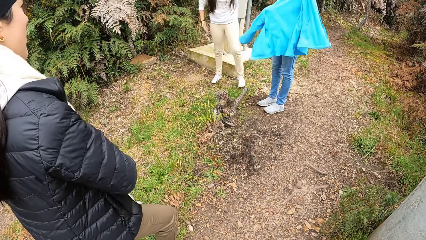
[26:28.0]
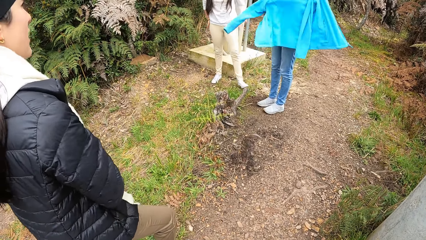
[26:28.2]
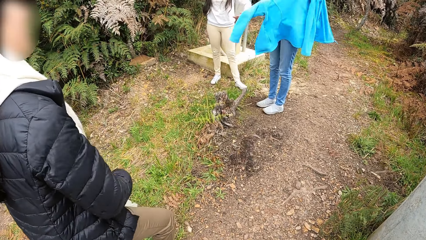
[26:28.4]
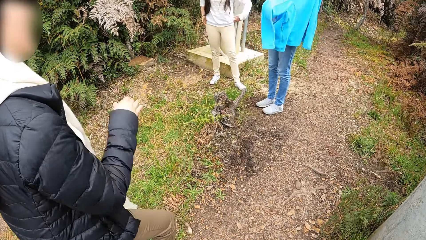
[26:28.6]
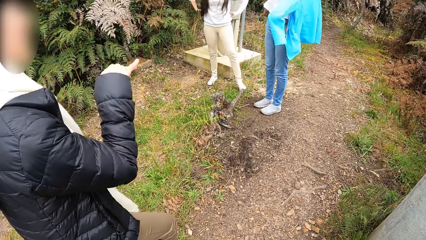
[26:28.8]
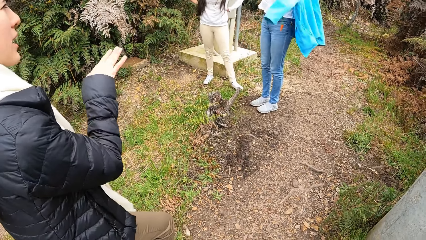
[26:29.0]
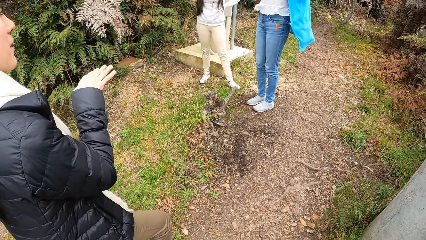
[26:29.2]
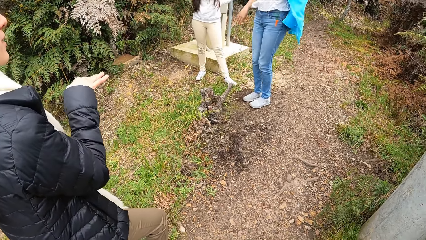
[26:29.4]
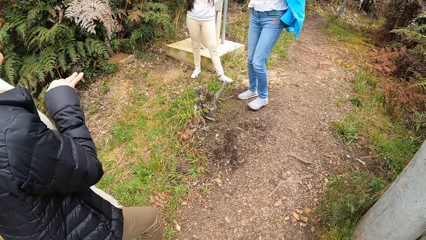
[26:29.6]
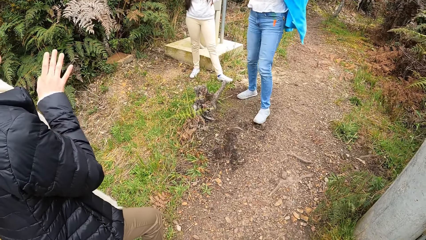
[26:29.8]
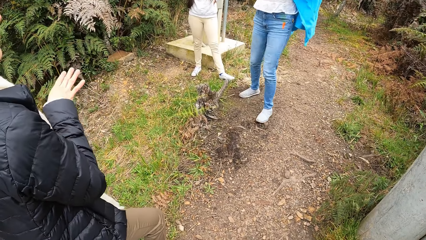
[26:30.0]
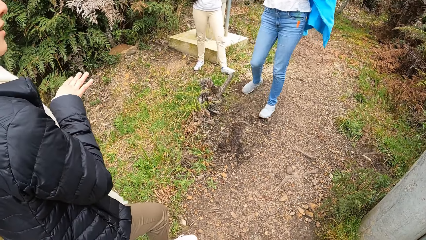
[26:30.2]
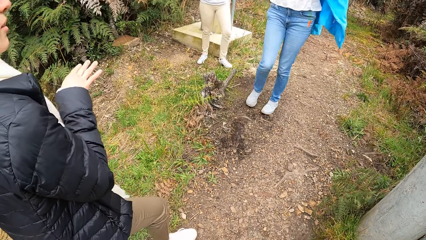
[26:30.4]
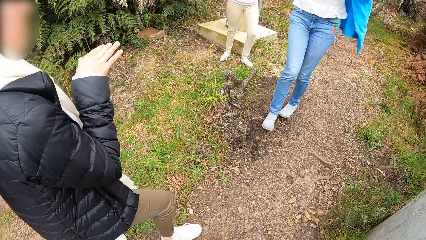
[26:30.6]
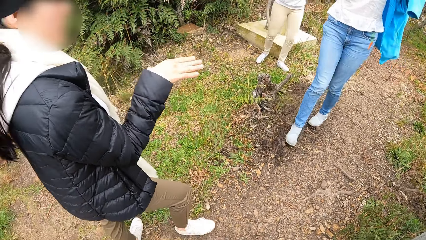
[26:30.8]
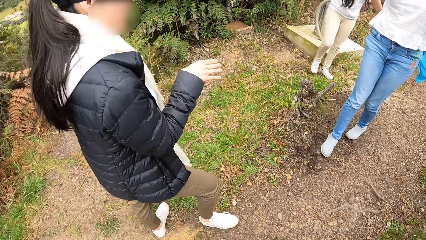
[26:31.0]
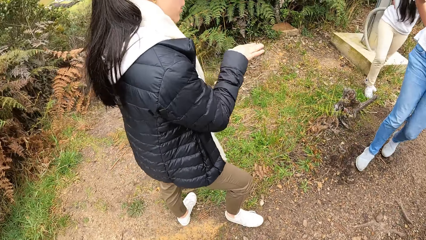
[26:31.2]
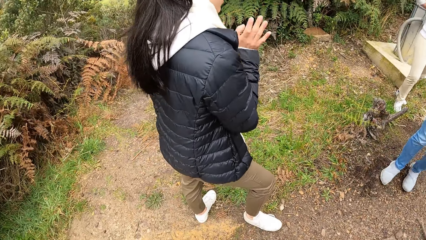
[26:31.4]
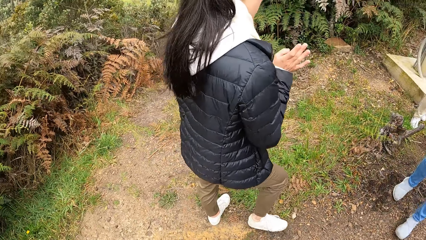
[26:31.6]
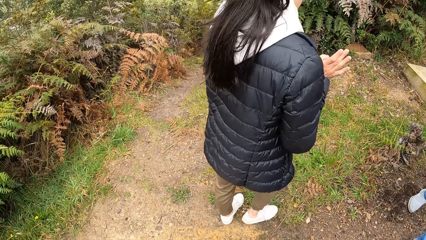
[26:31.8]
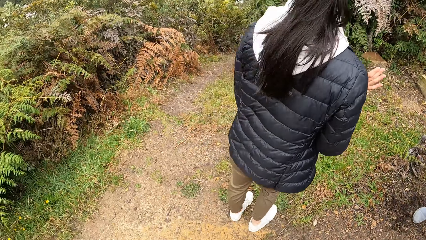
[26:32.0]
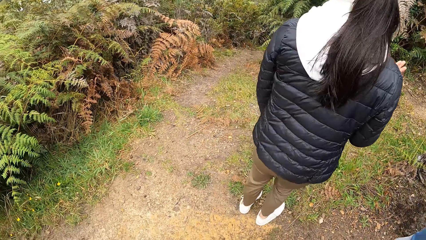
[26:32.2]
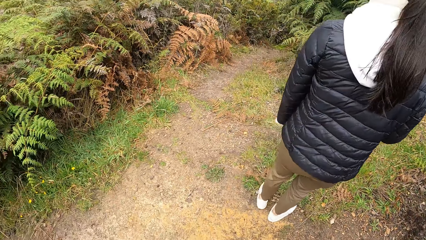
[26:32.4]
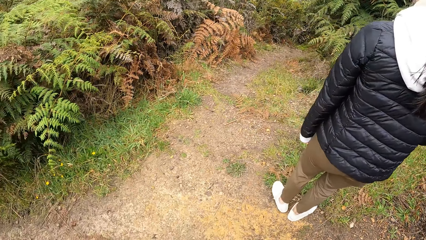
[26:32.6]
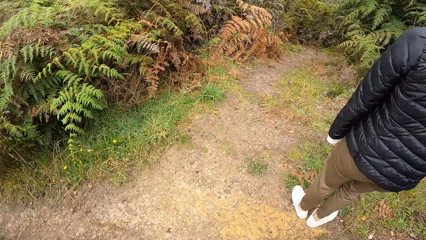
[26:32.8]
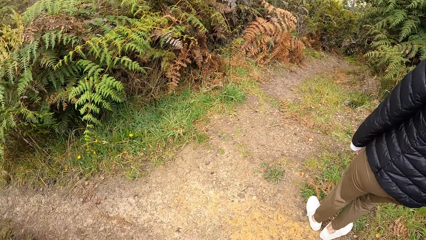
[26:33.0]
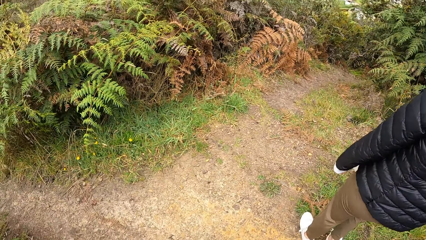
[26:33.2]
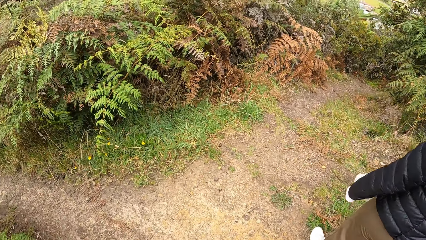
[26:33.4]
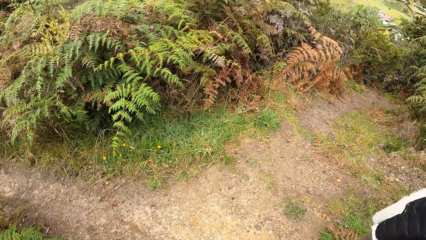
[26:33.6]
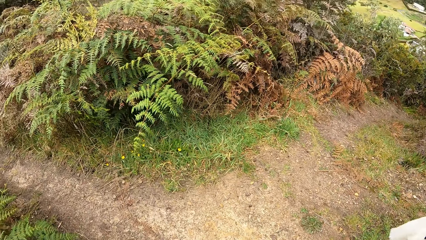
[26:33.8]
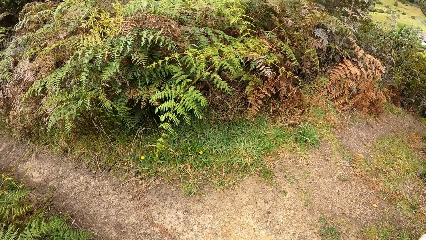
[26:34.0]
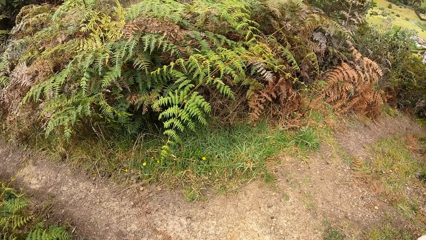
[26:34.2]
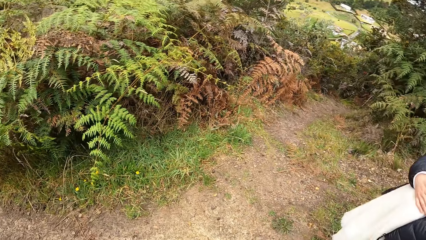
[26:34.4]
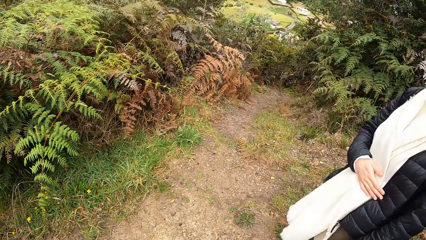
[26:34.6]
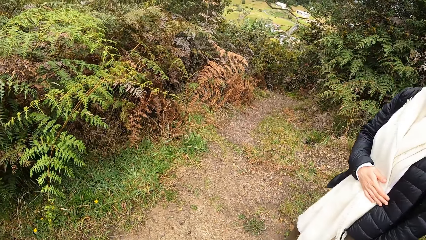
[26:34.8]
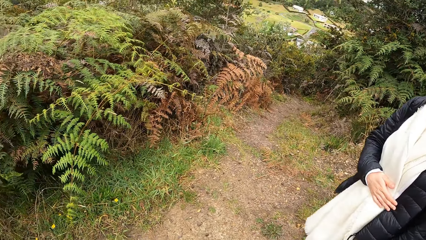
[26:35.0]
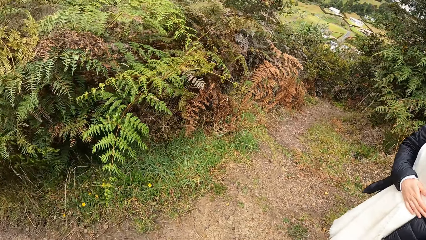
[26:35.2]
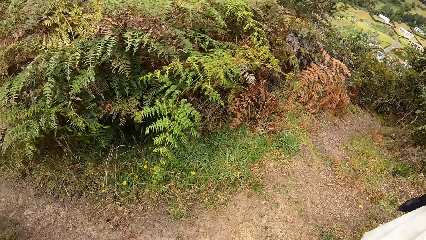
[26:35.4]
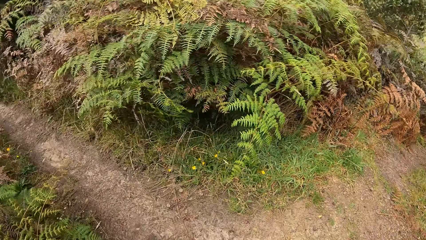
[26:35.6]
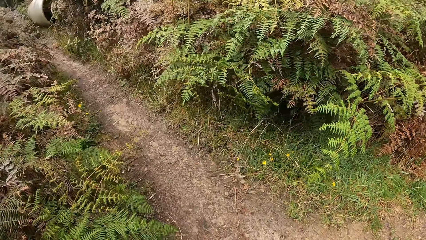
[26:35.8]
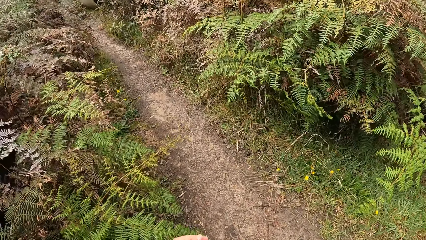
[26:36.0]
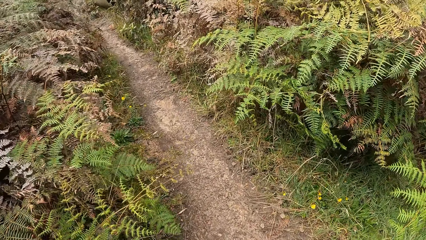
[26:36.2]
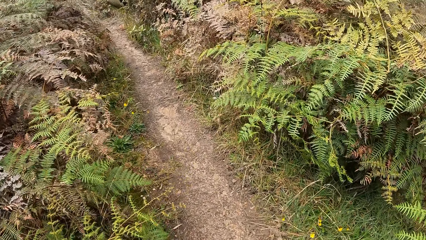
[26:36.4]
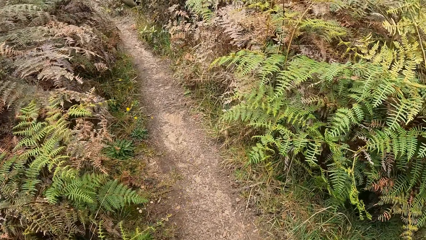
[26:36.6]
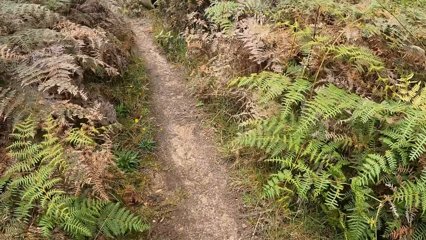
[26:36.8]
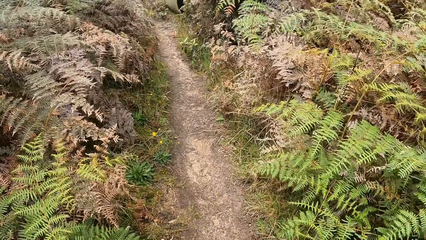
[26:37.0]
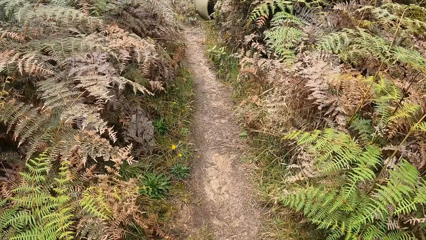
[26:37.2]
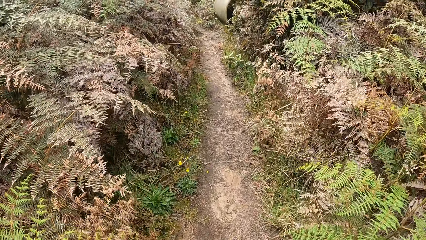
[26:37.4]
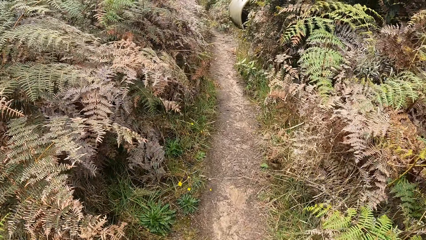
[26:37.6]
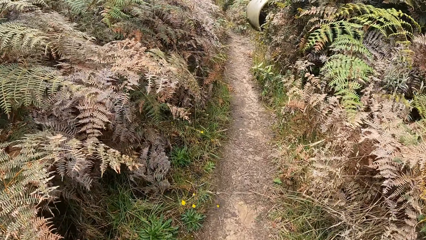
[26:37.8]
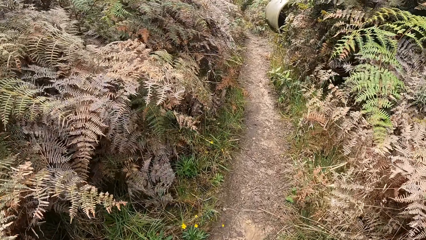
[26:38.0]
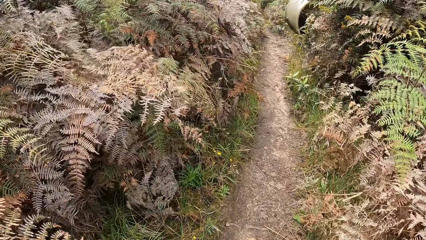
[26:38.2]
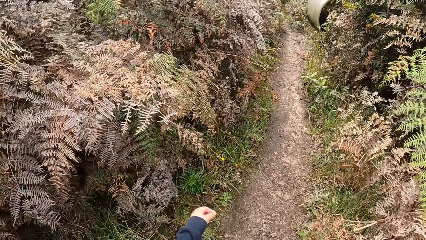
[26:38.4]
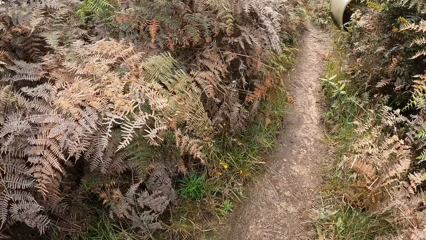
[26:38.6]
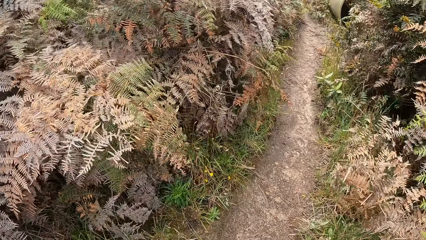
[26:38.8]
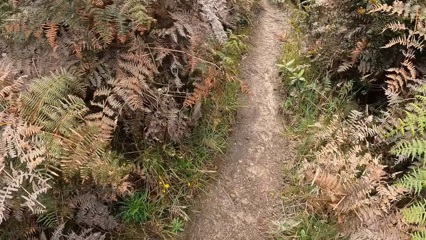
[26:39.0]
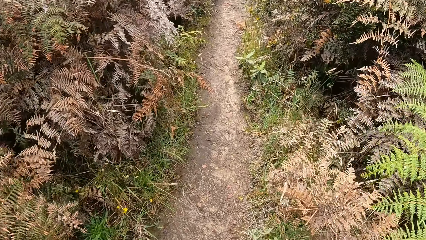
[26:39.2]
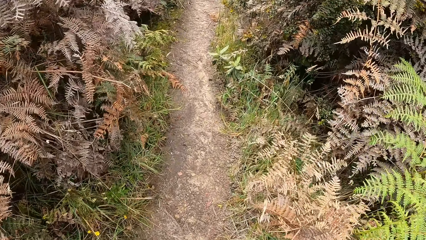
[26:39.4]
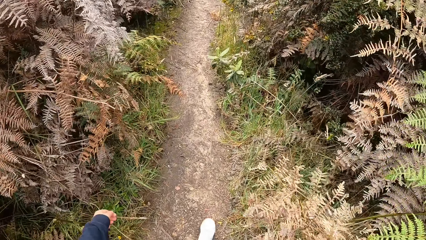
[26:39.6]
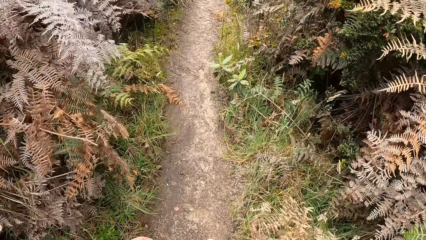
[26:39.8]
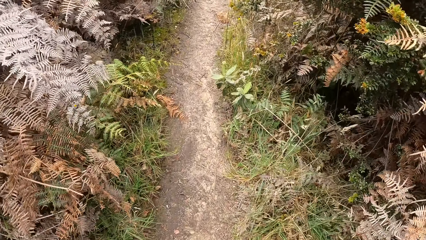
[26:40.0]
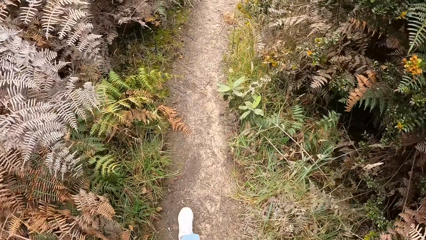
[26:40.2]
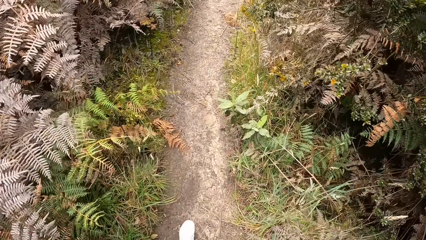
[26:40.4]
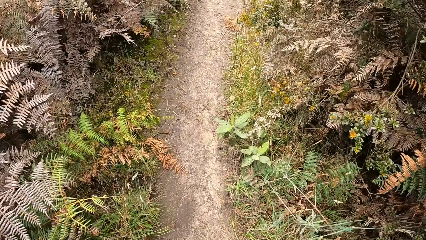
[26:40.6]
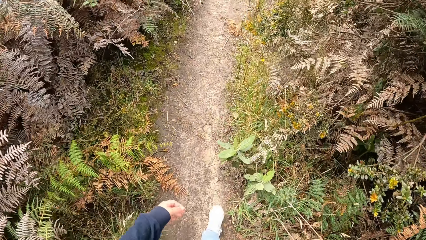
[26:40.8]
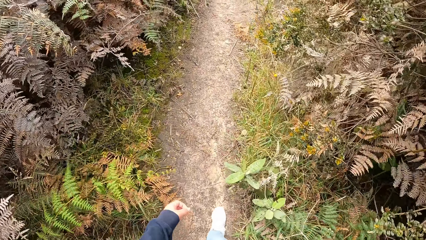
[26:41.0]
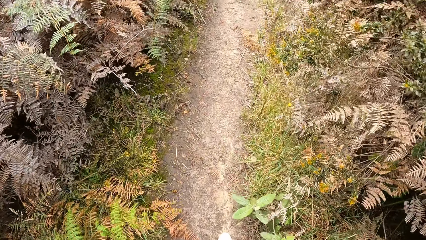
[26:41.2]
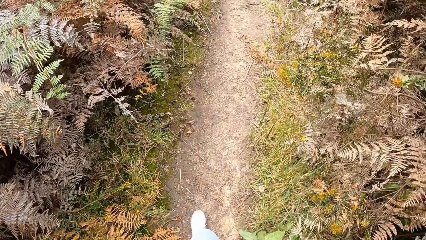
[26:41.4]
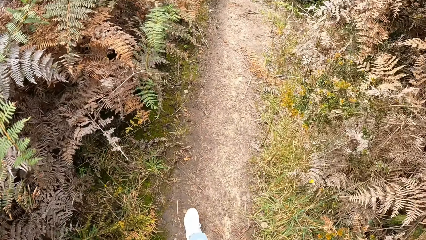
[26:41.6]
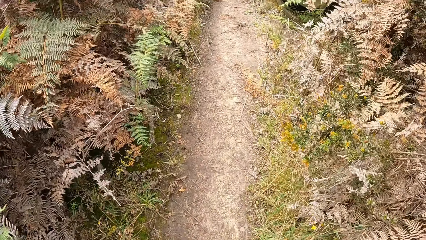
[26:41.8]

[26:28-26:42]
The third woman wears a jacket. The first woman moves a hand. The second woman walks towards the camera wearer. The third woman walks behind the second woman. The first woman turns around. The camera wearer walks along the path in the farm.

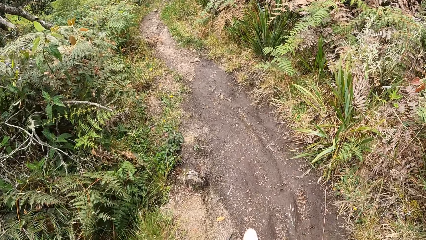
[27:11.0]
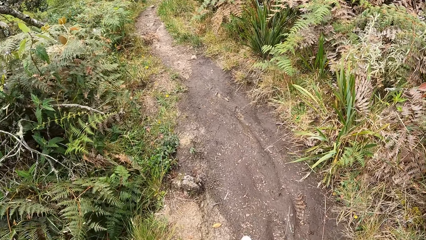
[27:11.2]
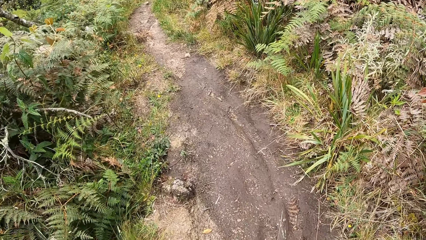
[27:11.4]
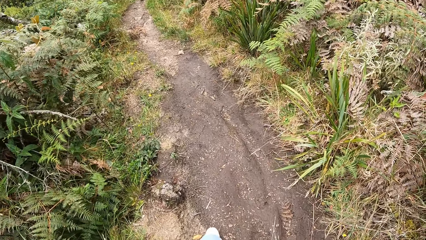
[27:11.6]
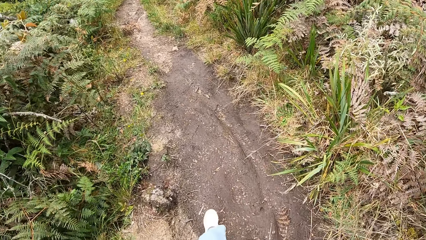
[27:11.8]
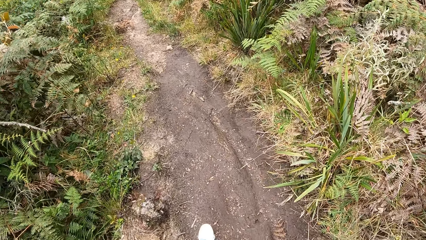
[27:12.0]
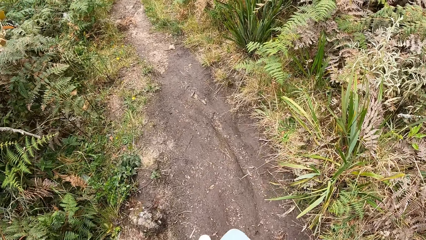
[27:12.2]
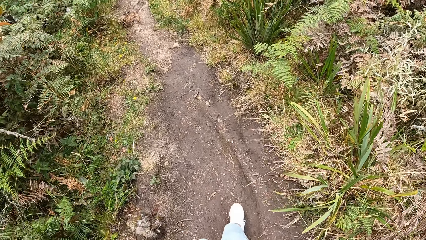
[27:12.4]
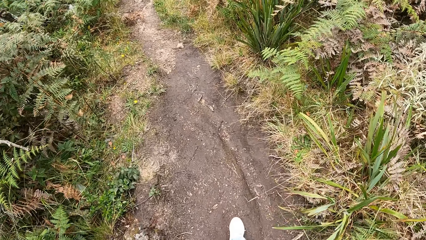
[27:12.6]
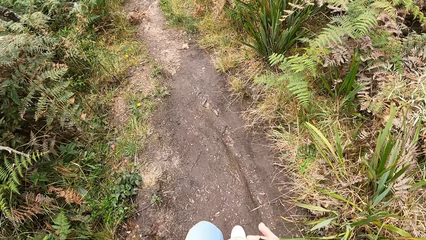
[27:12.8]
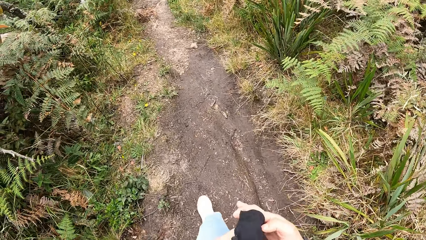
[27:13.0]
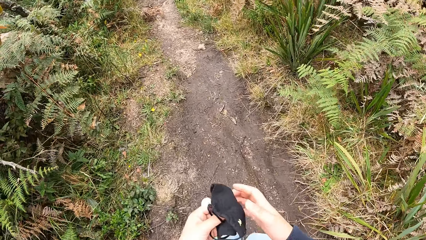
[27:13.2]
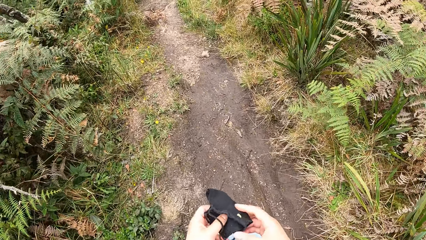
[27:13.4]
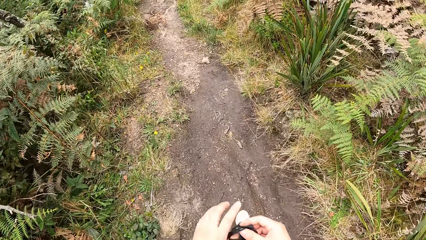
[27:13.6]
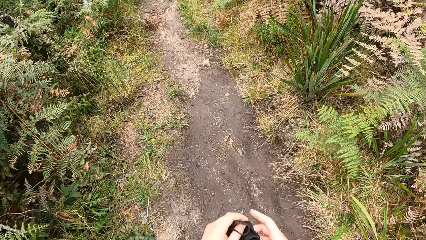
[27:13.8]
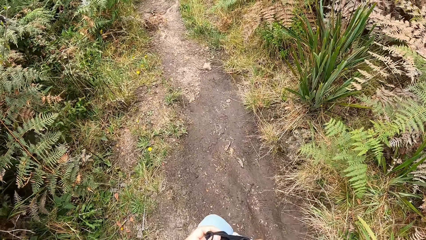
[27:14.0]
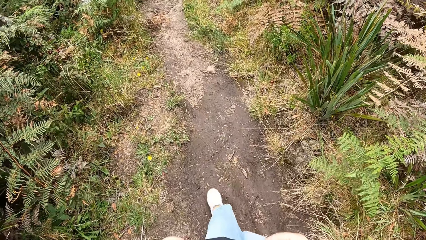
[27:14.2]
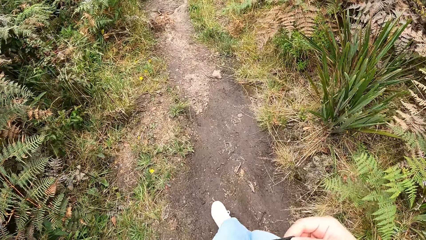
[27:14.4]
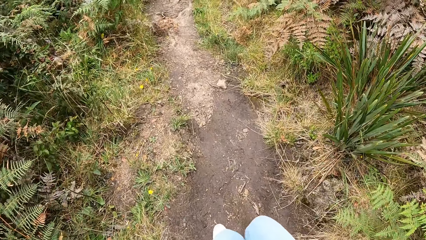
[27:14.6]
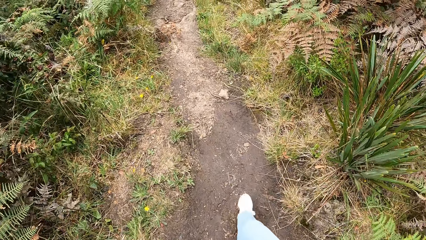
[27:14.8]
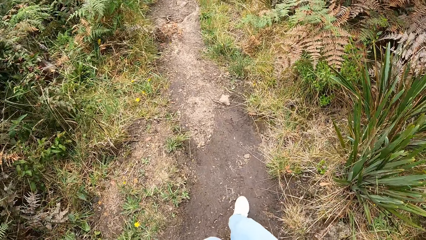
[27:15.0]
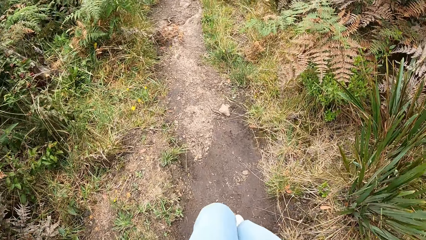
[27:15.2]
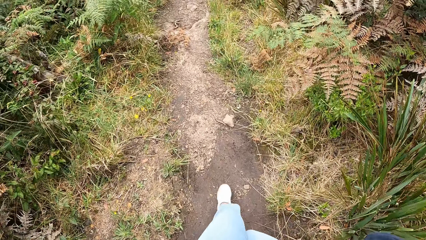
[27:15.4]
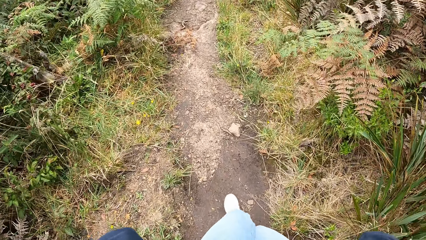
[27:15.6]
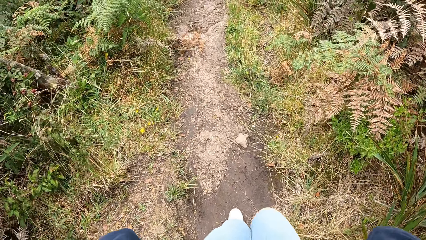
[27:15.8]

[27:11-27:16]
The camera wearer holds a nose mask or face mask with her hands. She wears the face mask.
